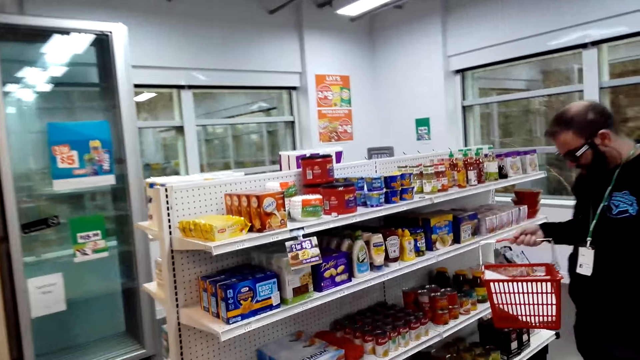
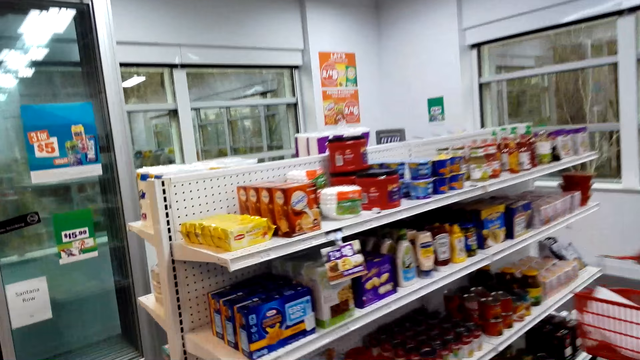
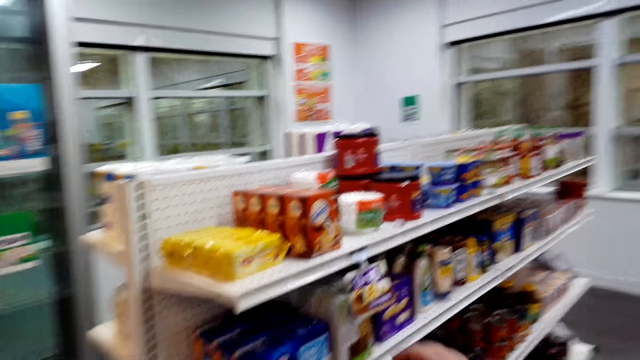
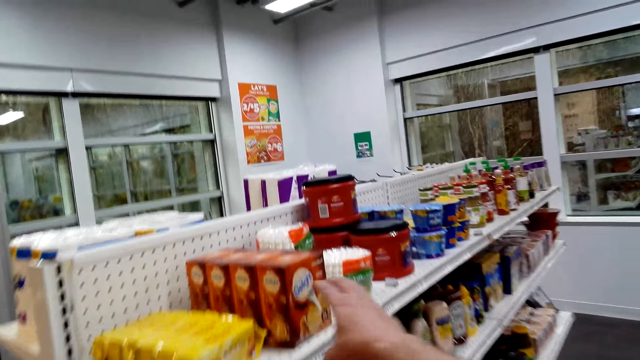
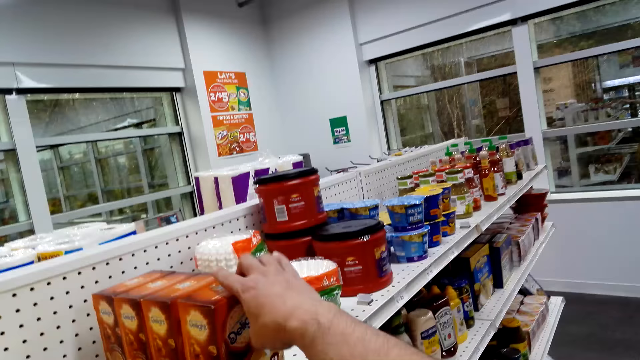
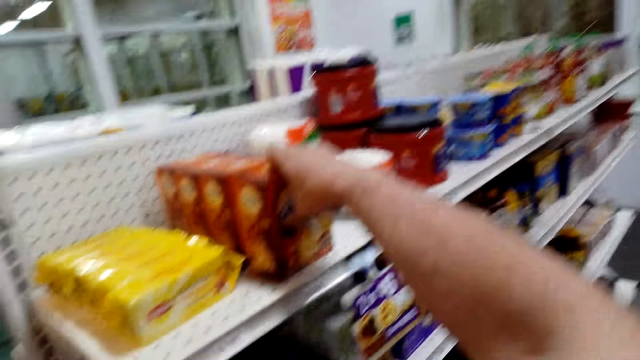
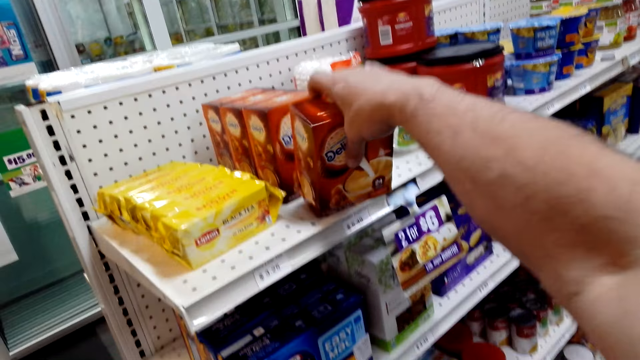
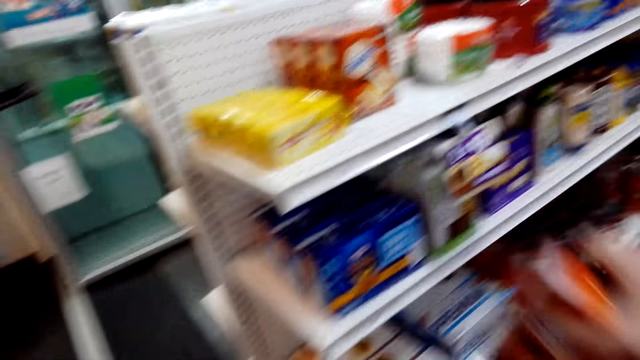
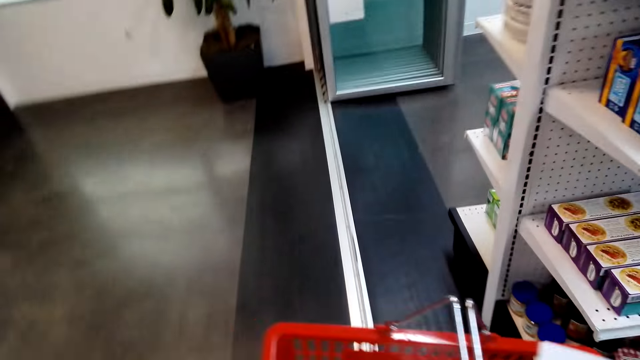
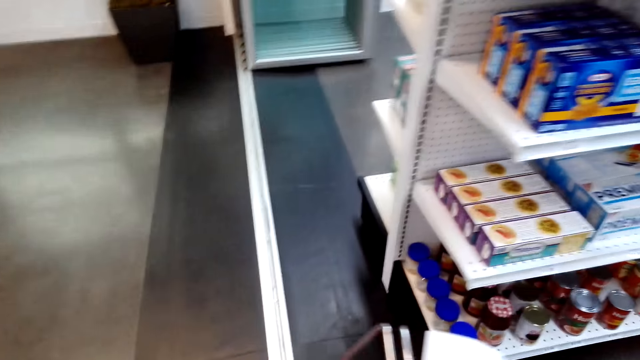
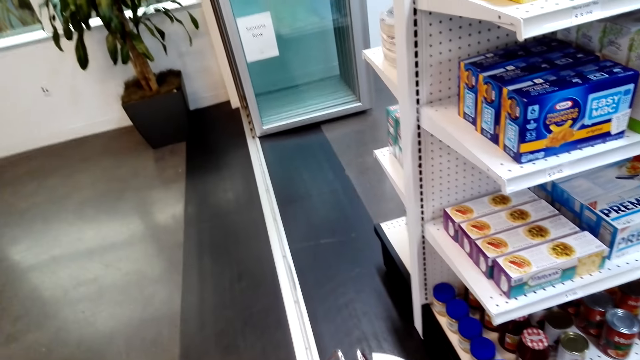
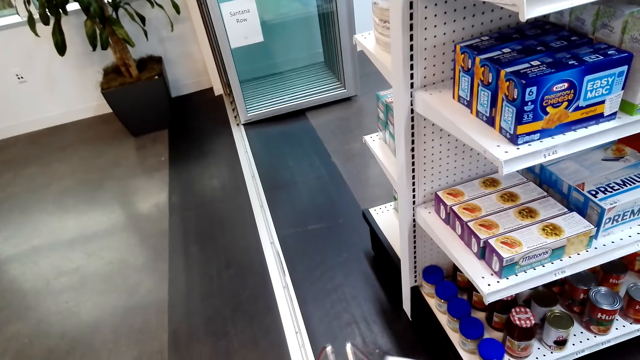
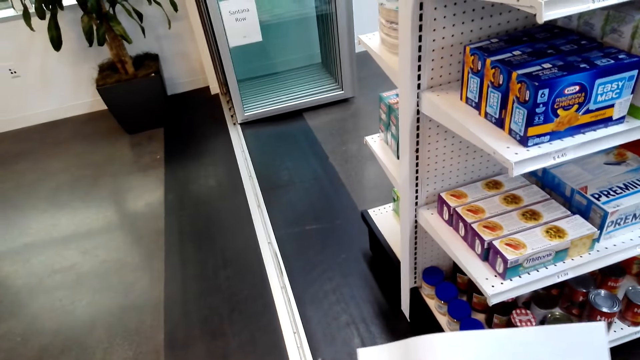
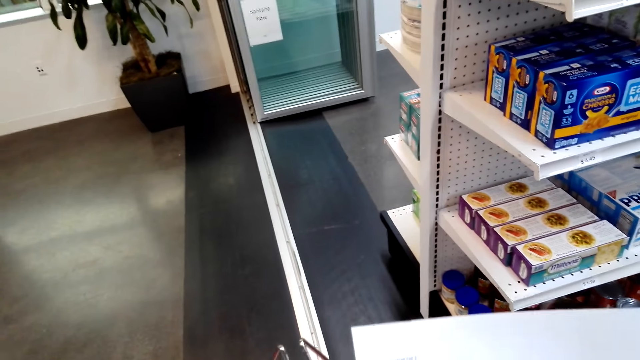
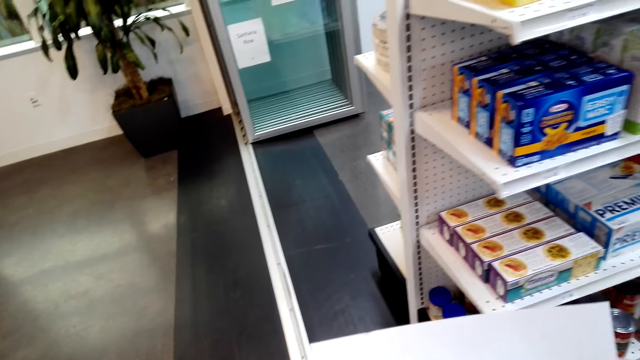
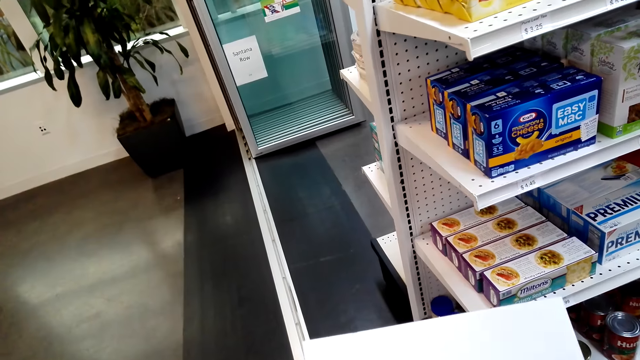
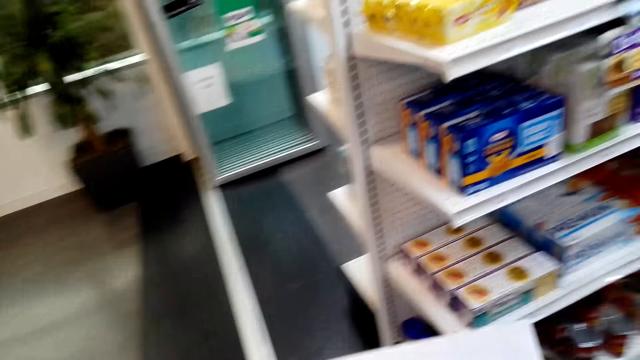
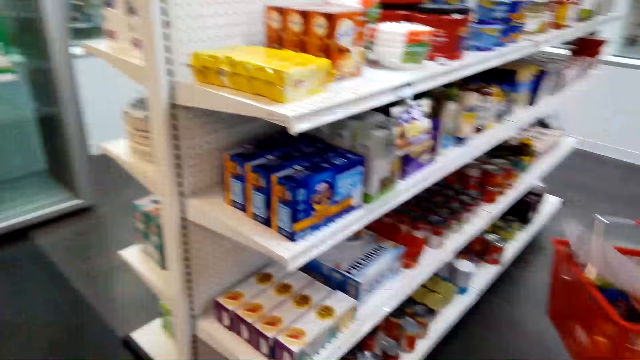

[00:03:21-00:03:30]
The camera wearer picks up a box of hazelnut from the shelf. They put the hazelnut in the shopping bucket. They look at the paper.

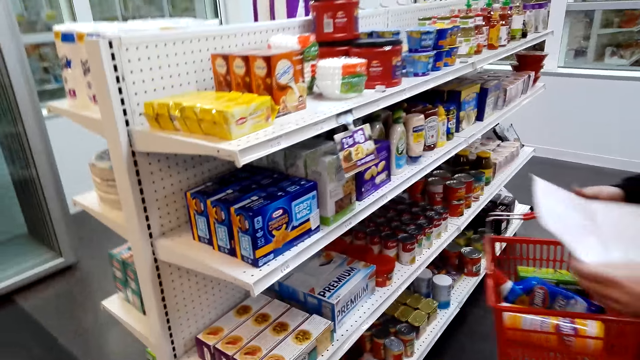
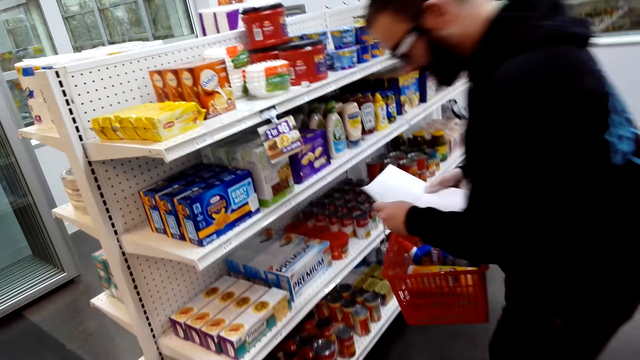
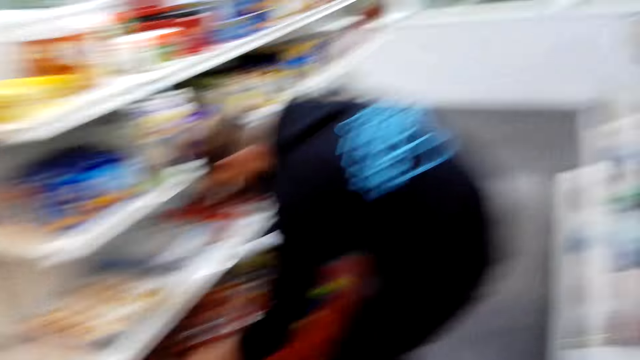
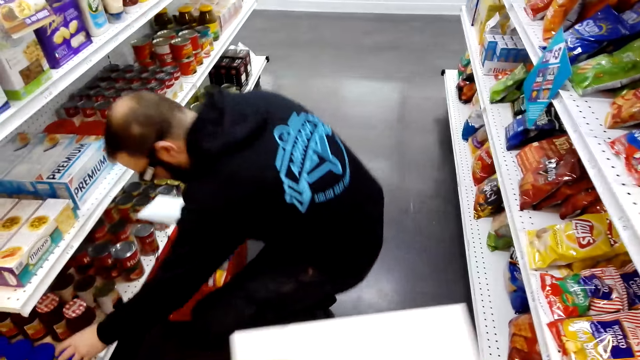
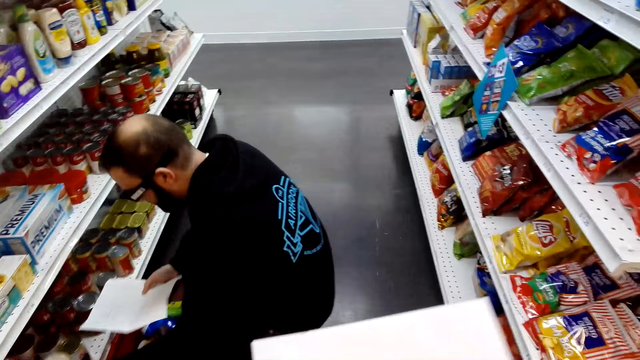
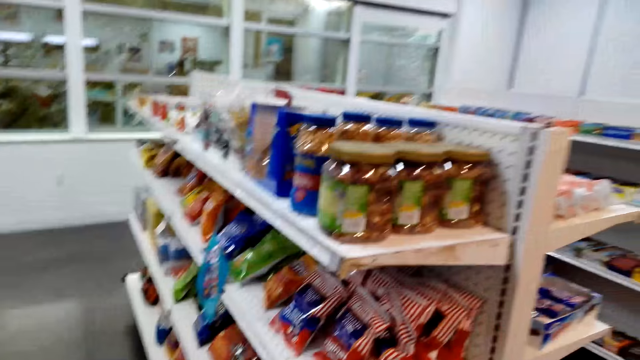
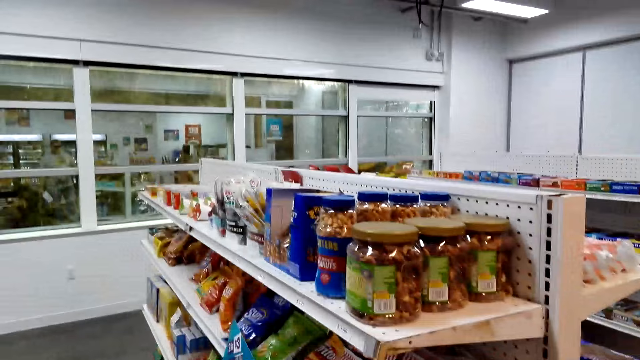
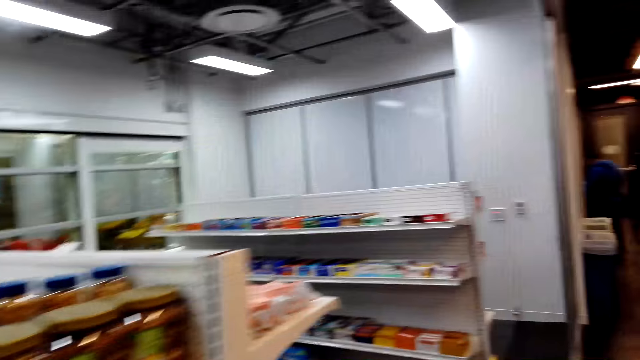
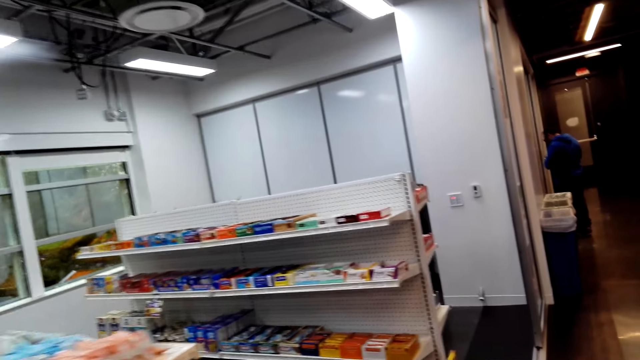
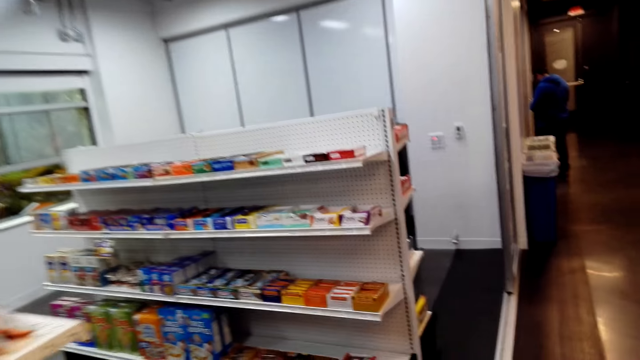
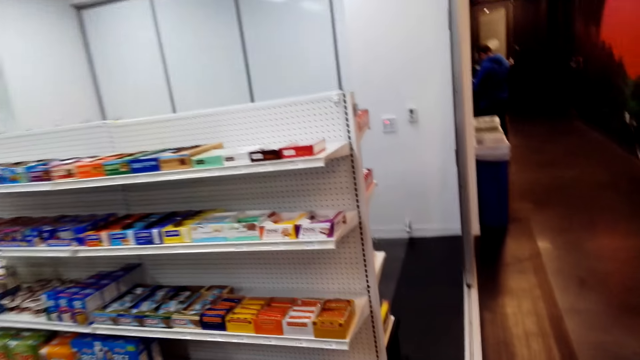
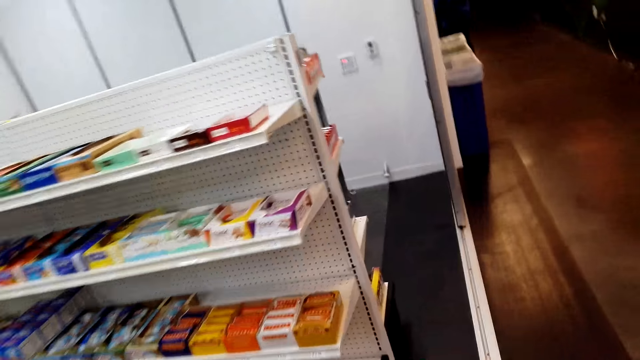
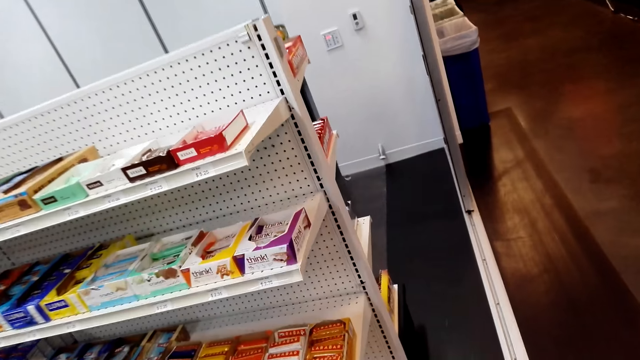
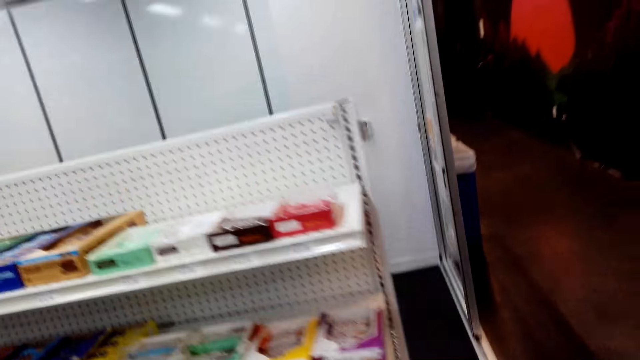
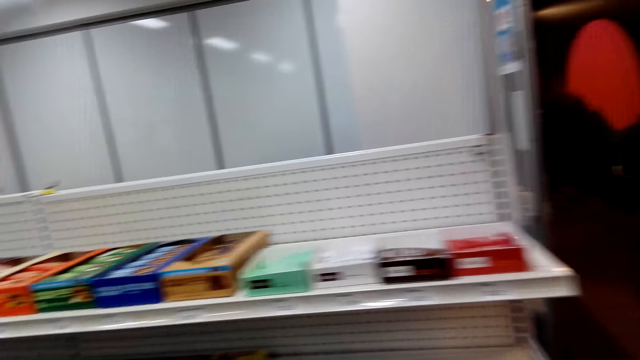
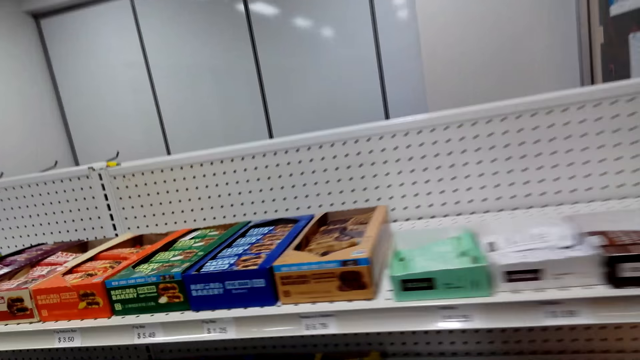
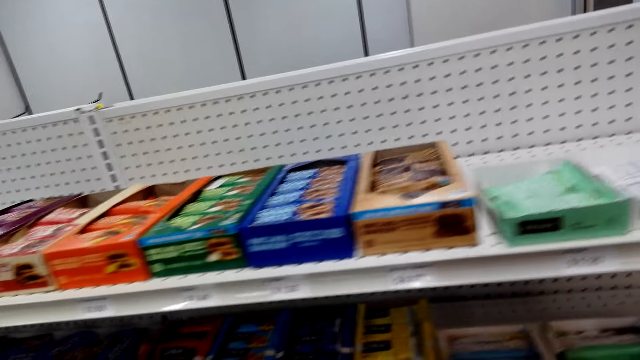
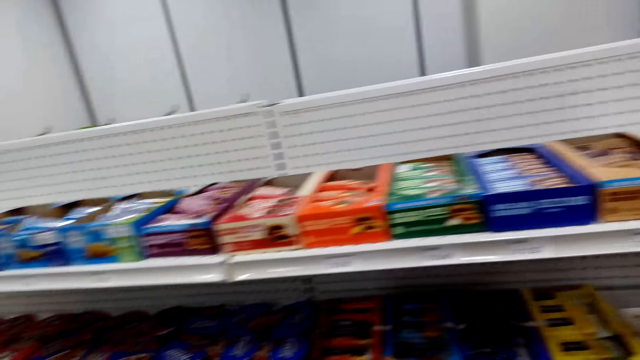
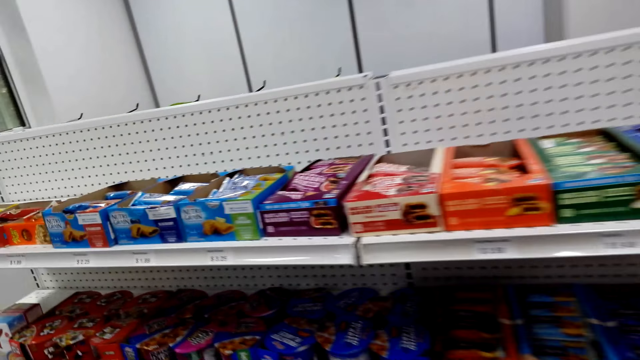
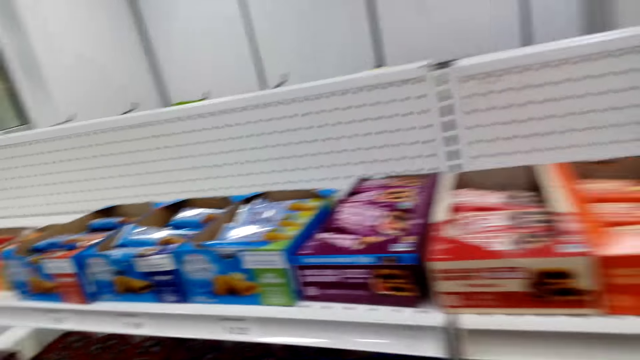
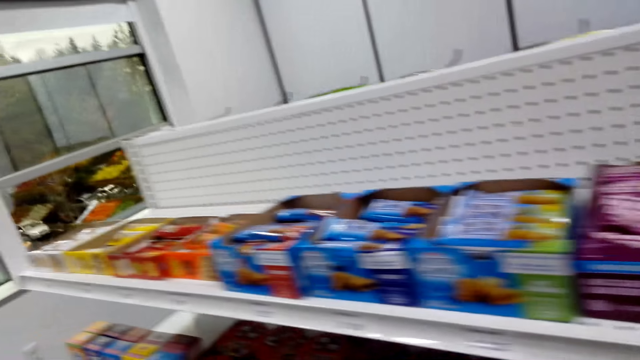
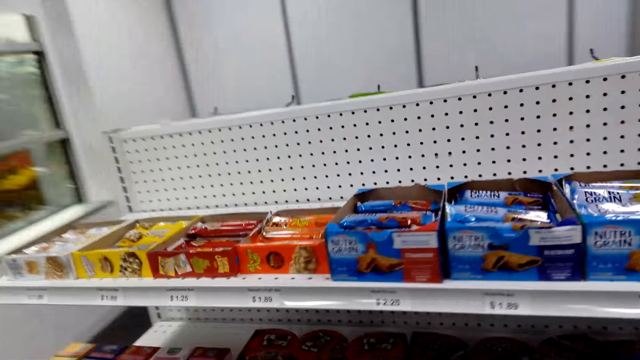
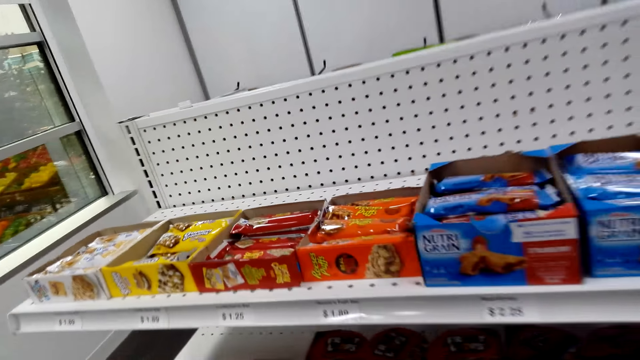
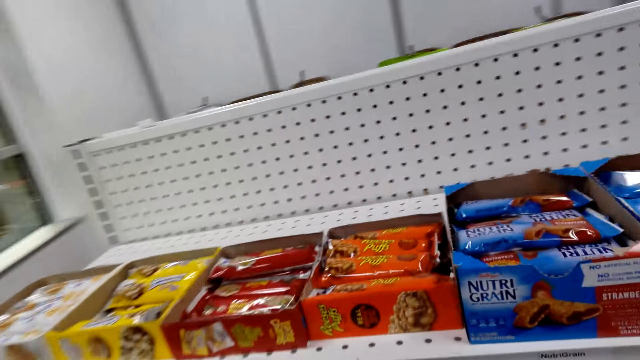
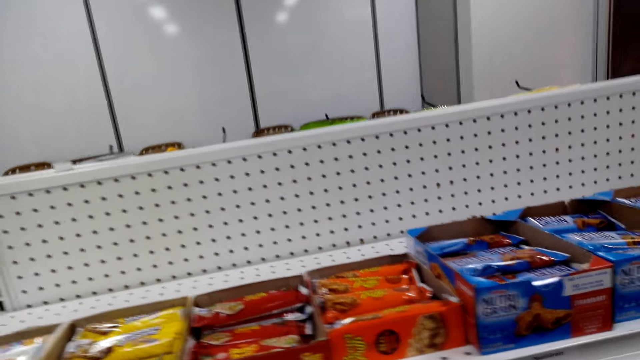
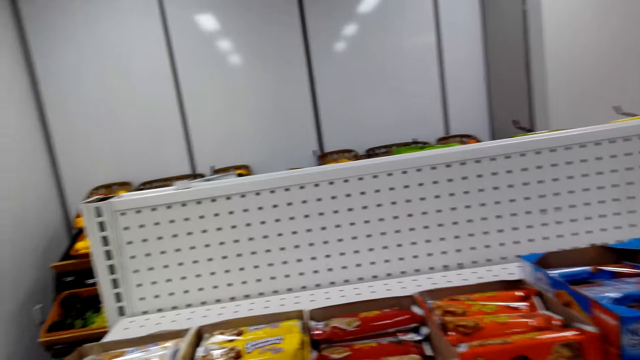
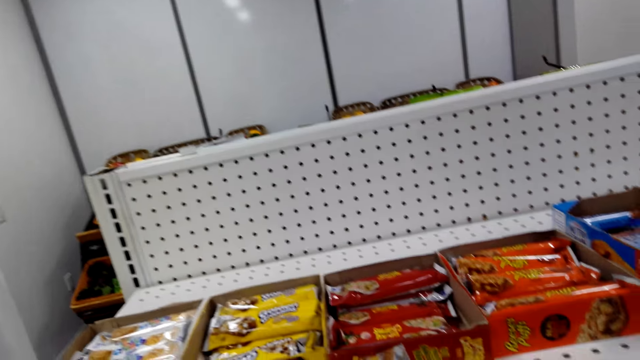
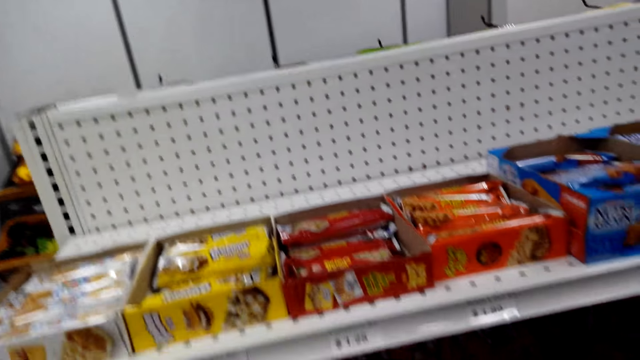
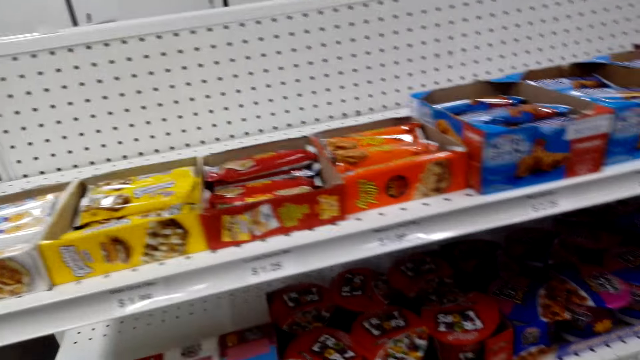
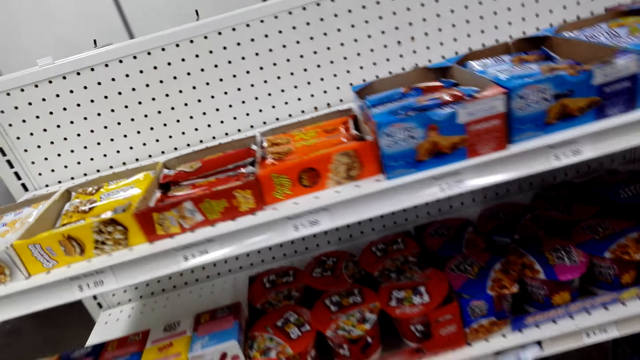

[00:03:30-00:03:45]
The camera wearer walks in the shop. They look at the items in the shelves. They walk around the supermarket.
